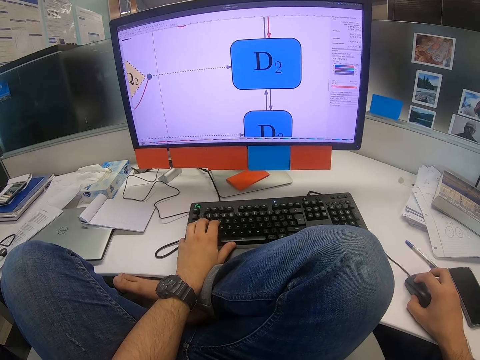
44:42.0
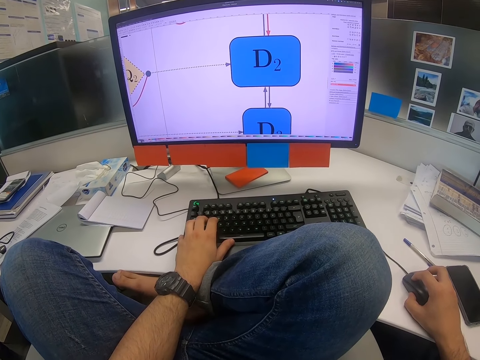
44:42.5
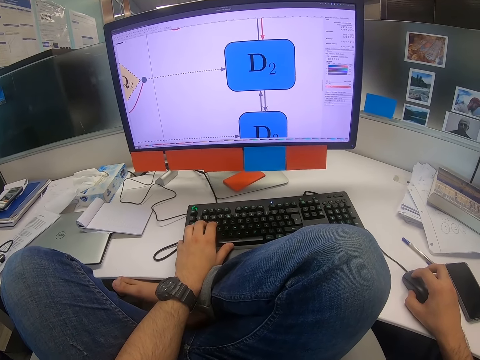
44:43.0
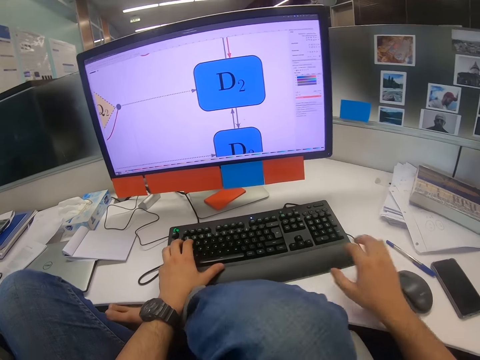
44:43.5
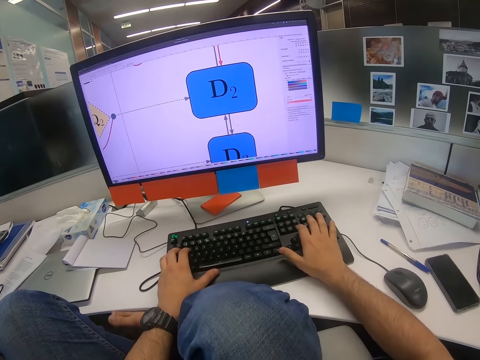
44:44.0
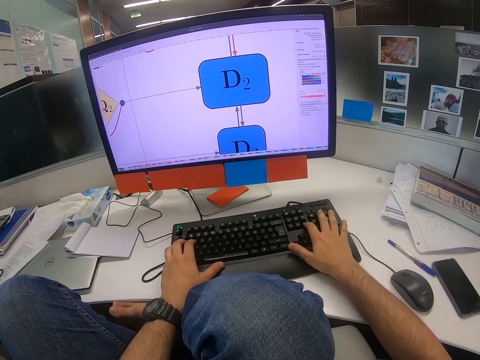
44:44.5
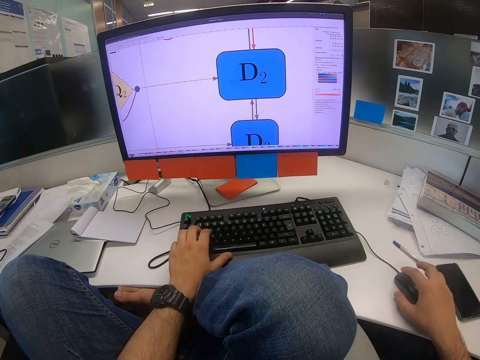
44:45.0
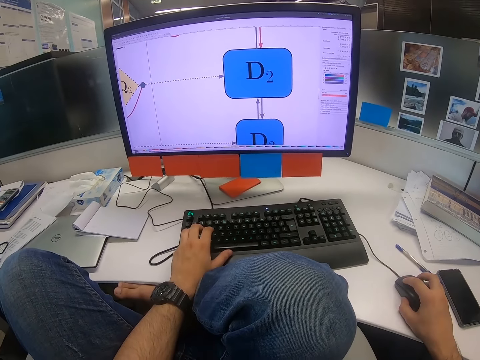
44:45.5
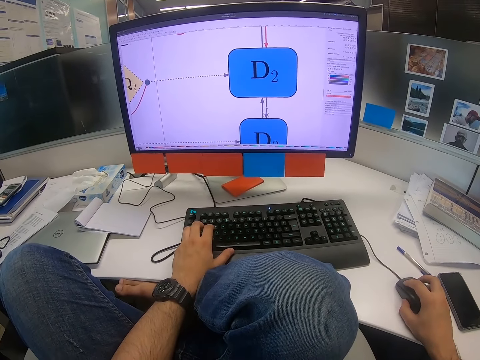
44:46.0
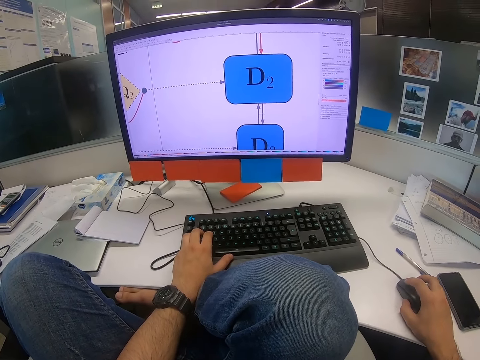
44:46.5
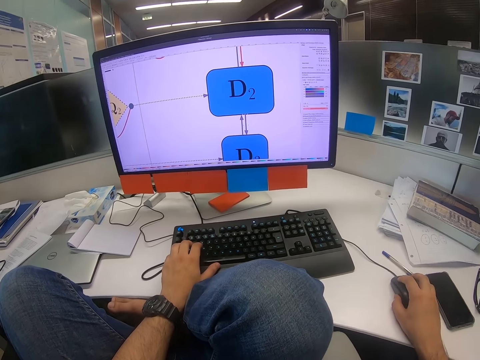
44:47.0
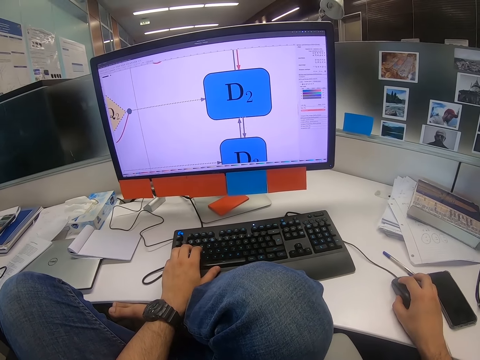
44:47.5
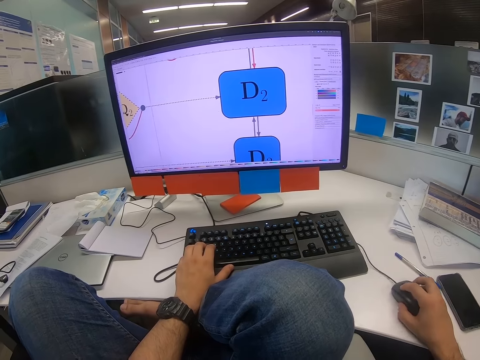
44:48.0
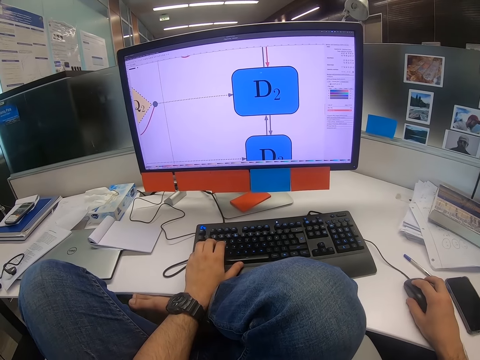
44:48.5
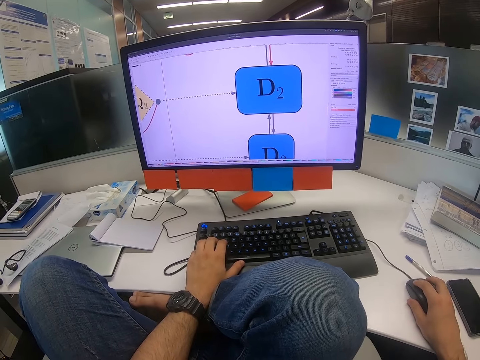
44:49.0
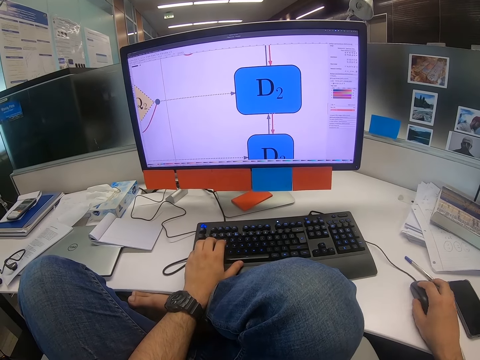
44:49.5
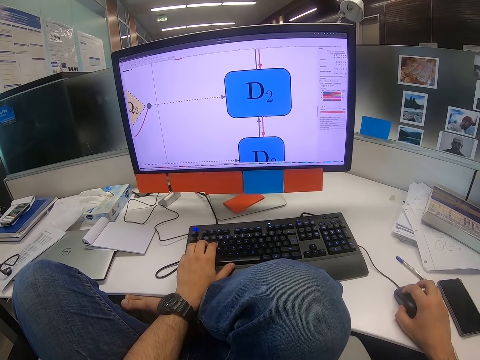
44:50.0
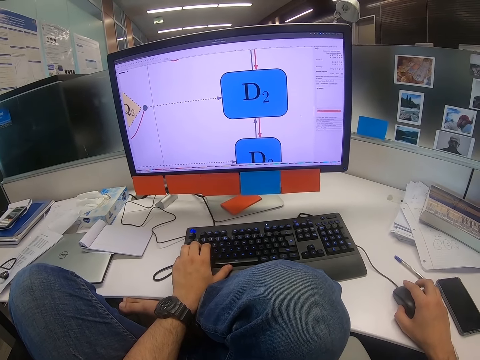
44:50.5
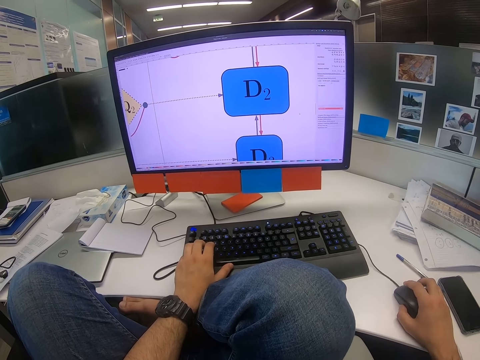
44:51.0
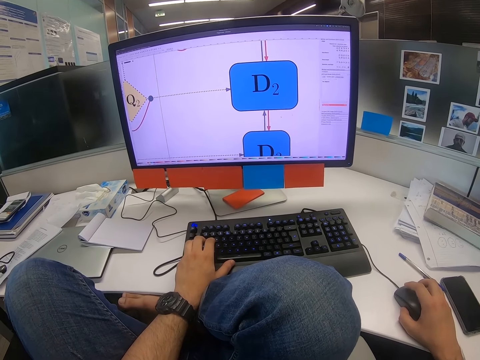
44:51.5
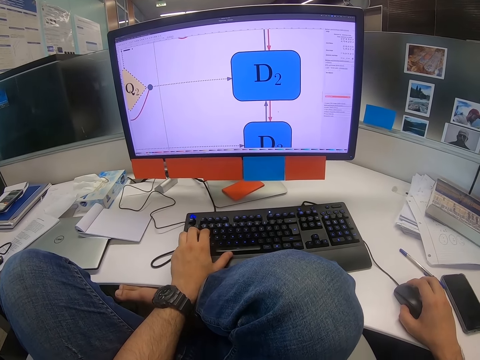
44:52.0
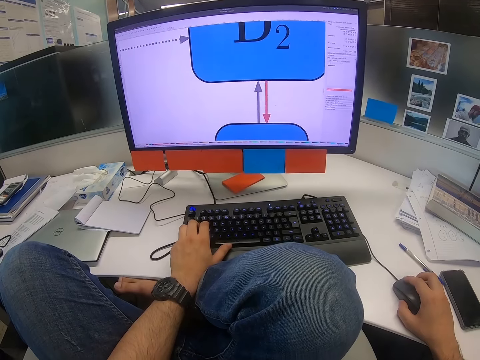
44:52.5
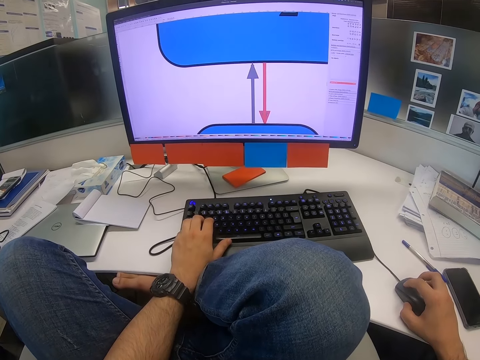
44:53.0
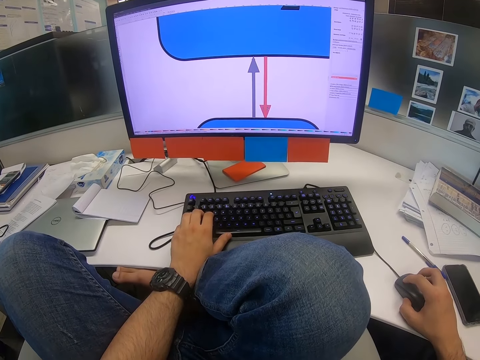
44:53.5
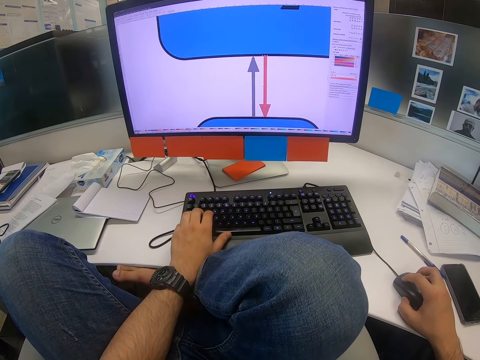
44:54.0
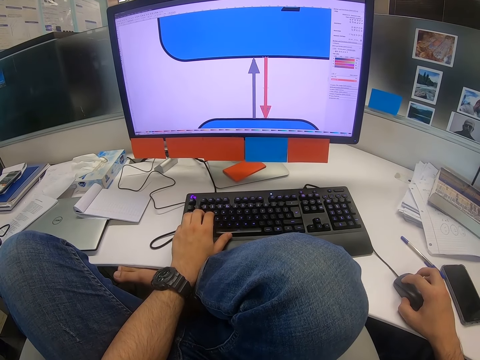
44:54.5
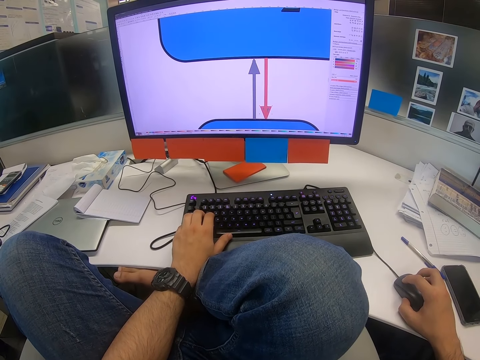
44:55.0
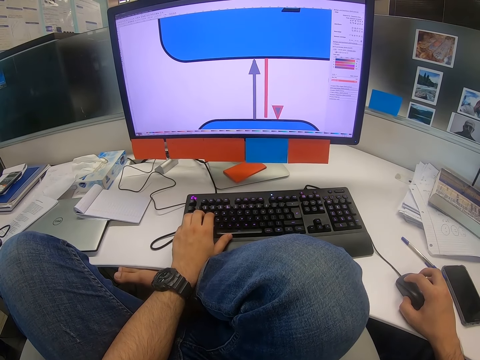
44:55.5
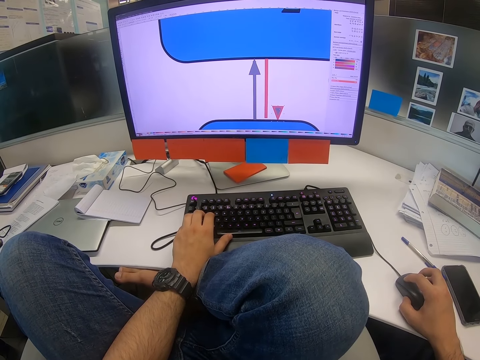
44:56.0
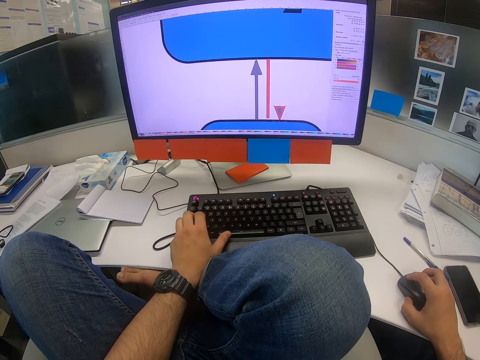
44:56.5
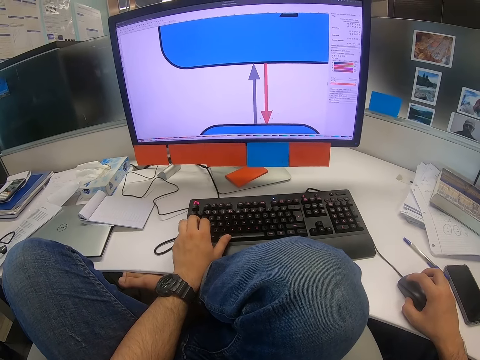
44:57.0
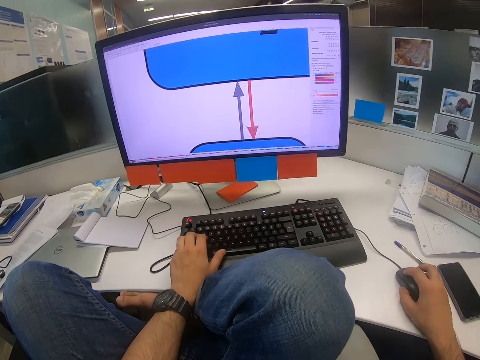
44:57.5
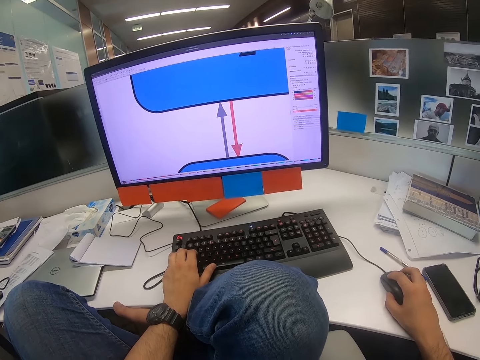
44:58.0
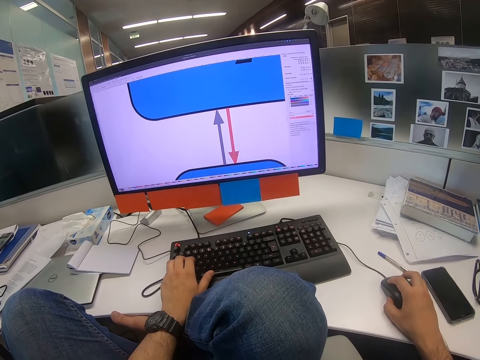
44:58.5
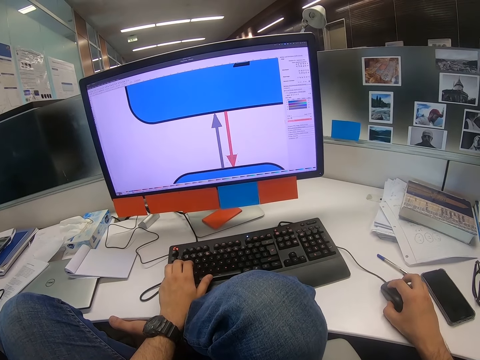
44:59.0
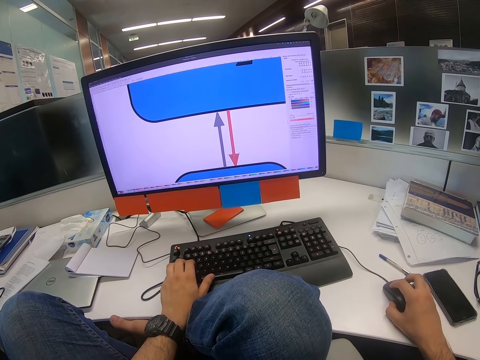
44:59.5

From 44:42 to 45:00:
The camera wearer types on the keyboard with both hands. They click on the keyboard. They scroll on the computer. They put a hand on the mouse. They move the mouse. They click on the keyboard. They scroll on the computer. They zoom in the image on the computer. They click on the keyboard. They type on the keyboard. They scroll on the computer.

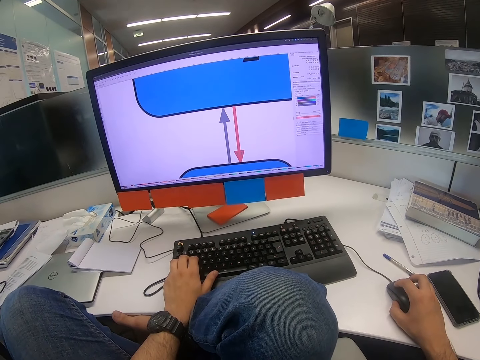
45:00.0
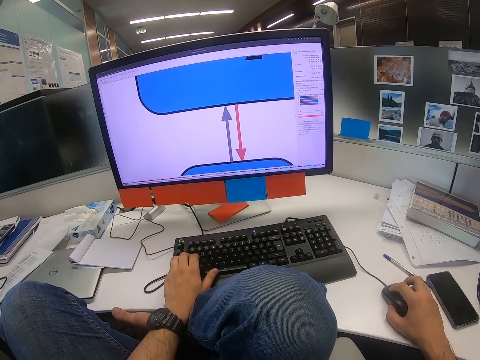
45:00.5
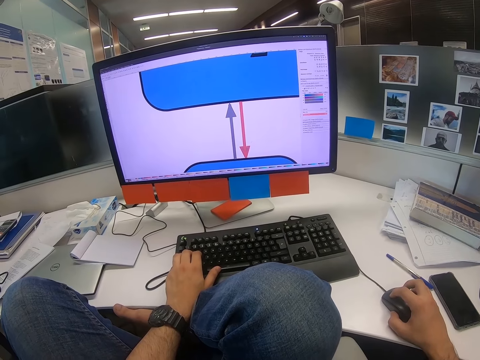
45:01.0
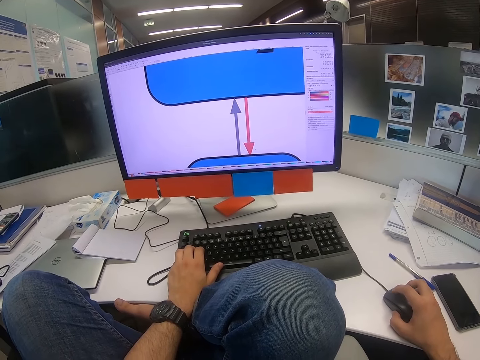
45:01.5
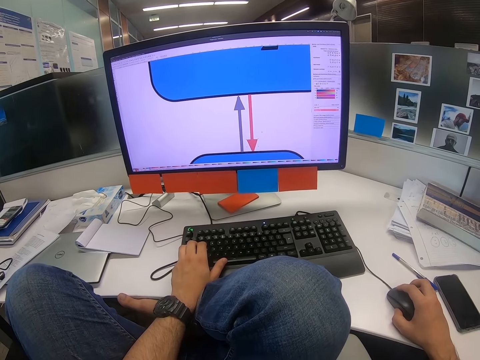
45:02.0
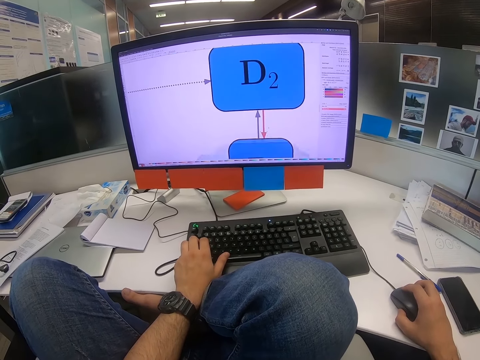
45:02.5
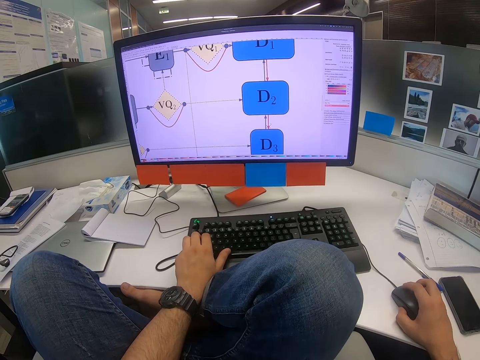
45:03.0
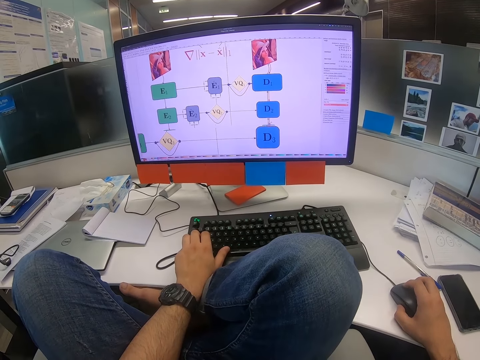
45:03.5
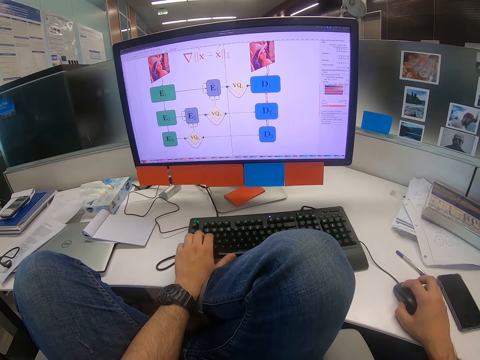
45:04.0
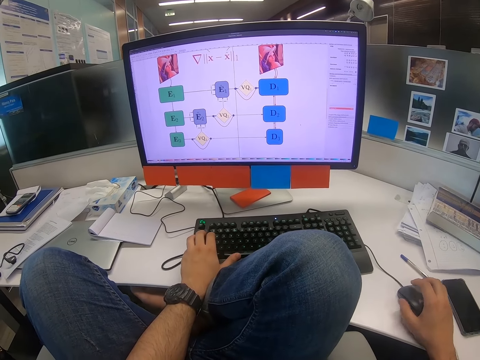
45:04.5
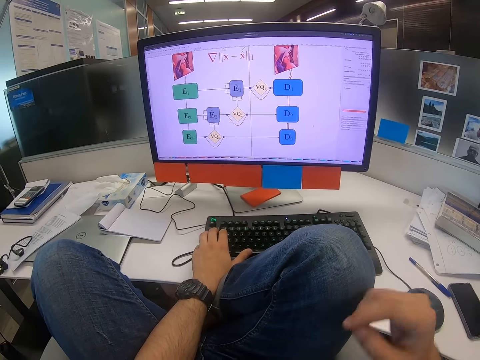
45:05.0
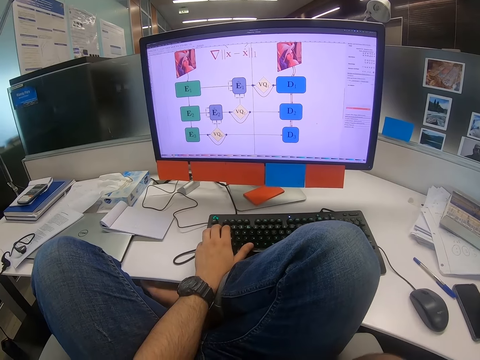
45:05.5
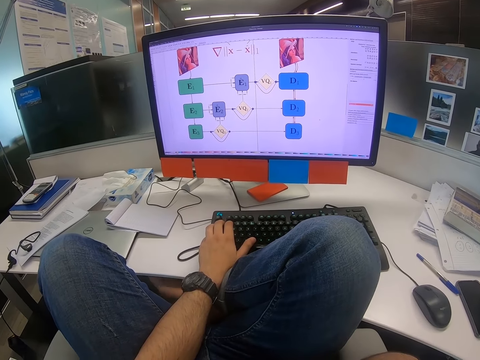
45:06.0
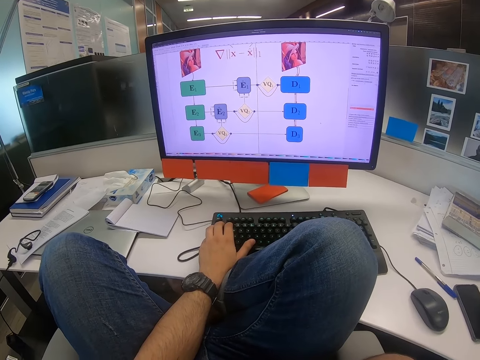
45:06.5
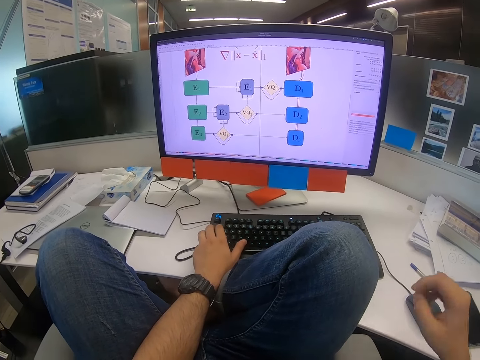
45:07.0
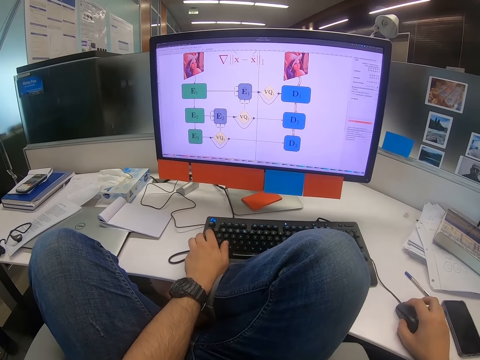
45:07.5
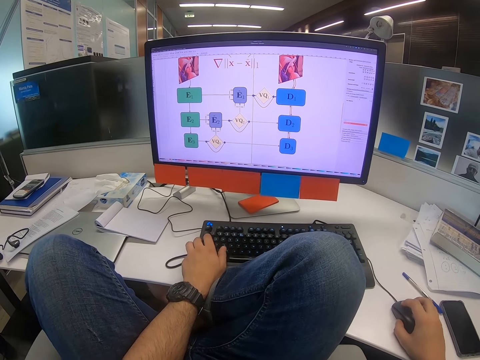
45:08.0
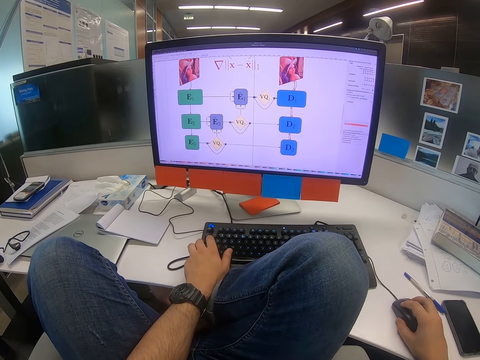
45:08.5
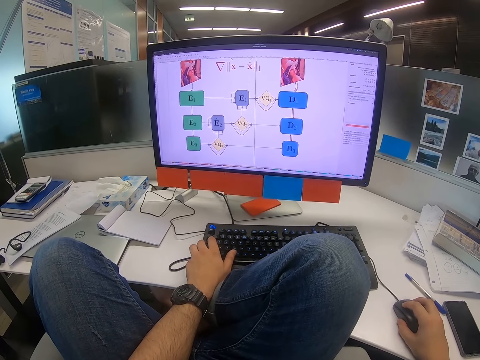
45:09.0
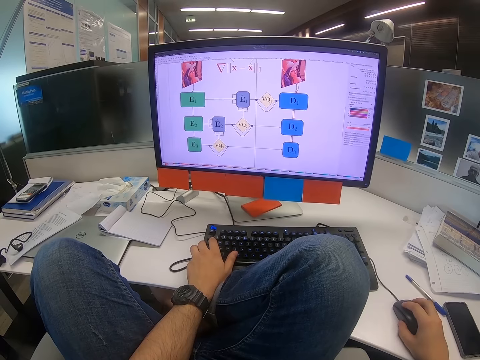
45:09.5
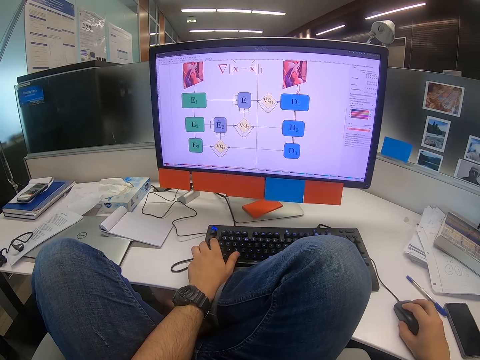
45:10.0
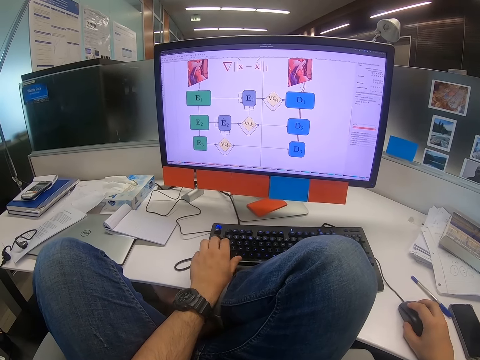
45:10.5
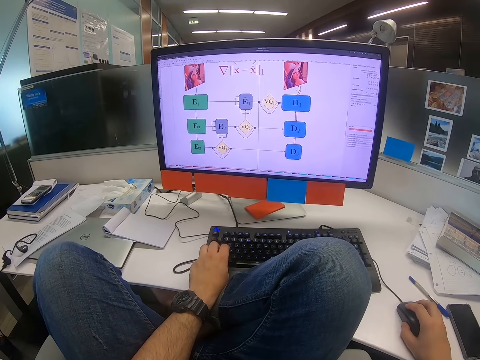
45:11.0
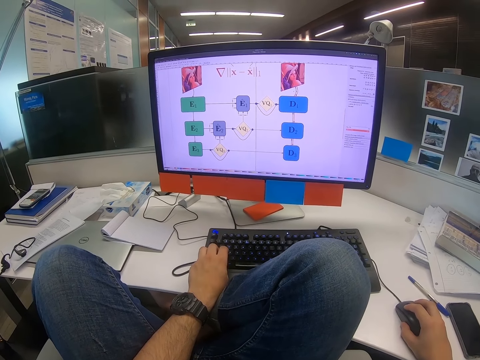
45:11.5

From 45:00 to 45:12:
The camera wearer moves the mouse. They click on the keyboard. They scroll on the computer. They zoom out the image on the computer. They remove a hand from the mouse. They shake the right leg. They put a hand on the keyboard. They put a hand on the mouse. They scroll on the computer.
